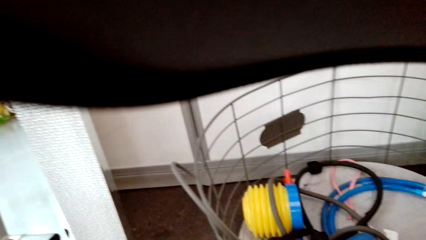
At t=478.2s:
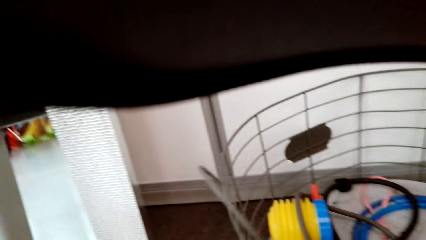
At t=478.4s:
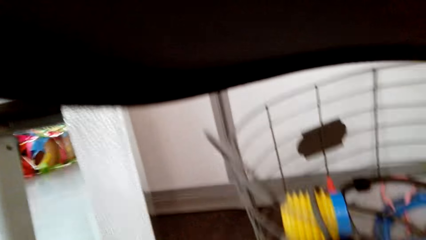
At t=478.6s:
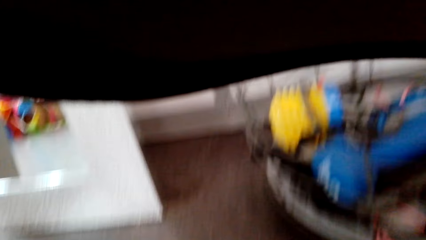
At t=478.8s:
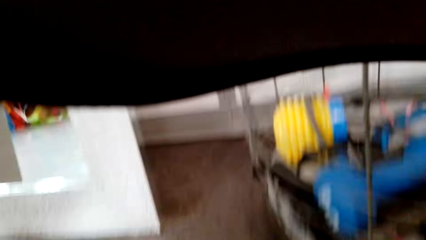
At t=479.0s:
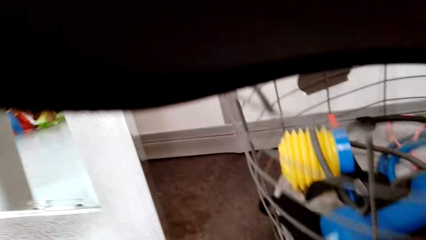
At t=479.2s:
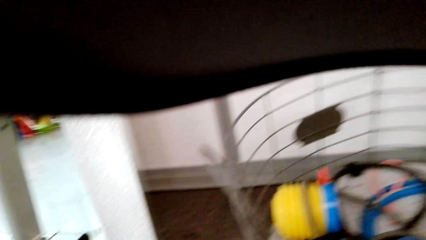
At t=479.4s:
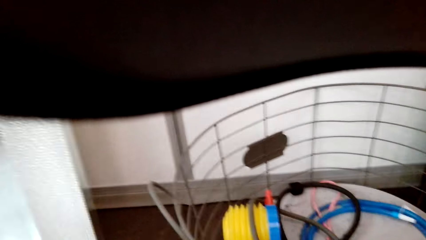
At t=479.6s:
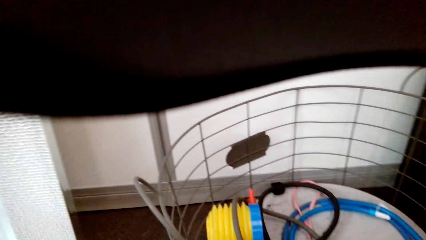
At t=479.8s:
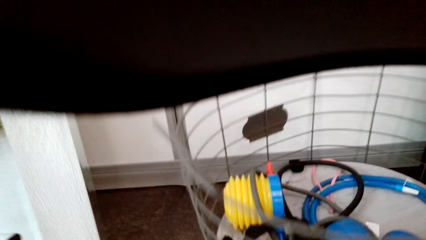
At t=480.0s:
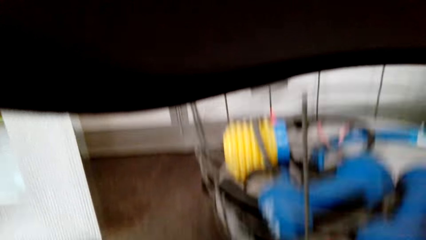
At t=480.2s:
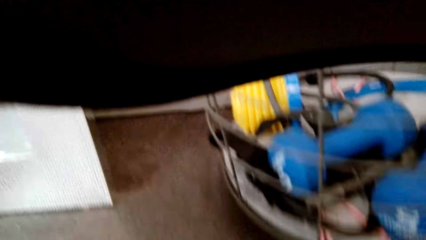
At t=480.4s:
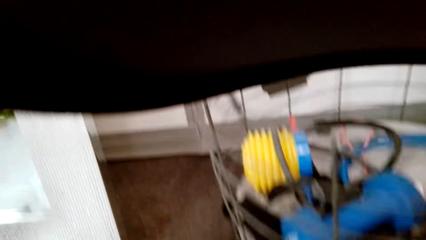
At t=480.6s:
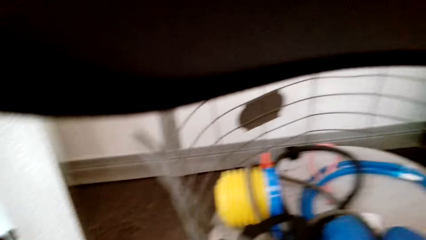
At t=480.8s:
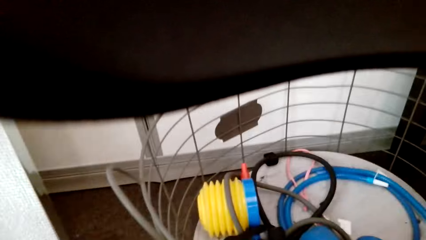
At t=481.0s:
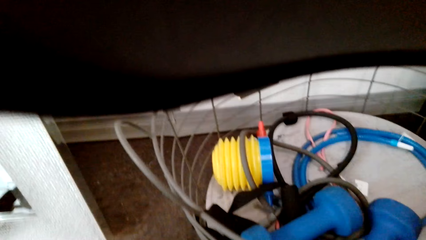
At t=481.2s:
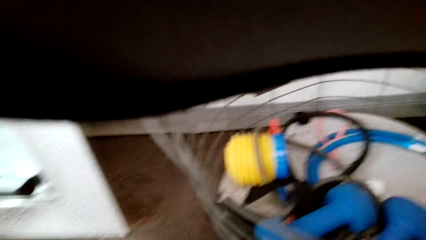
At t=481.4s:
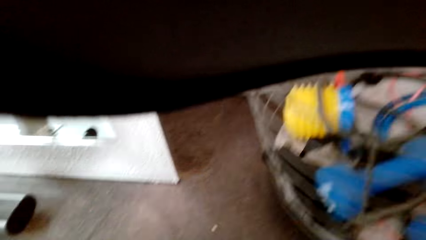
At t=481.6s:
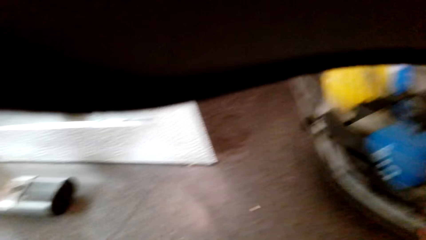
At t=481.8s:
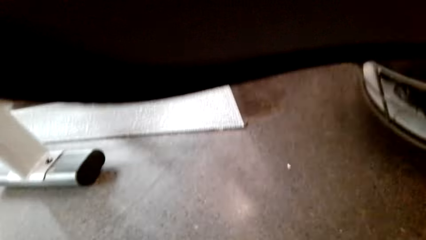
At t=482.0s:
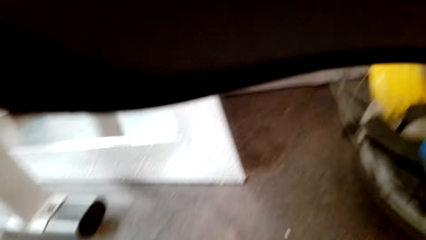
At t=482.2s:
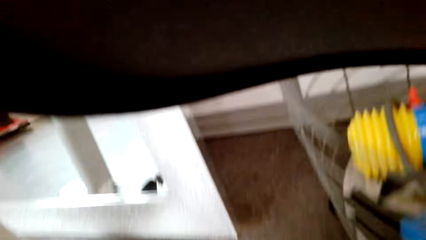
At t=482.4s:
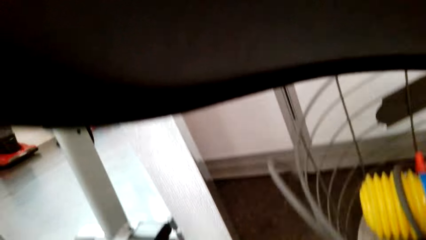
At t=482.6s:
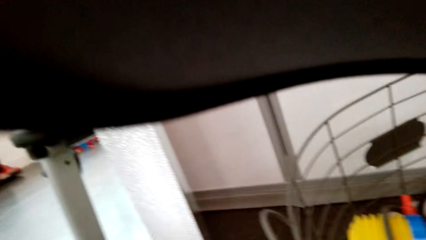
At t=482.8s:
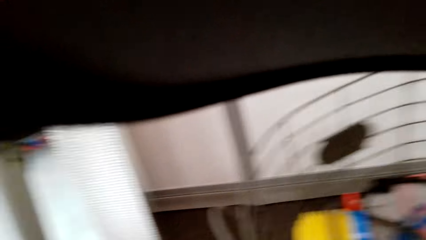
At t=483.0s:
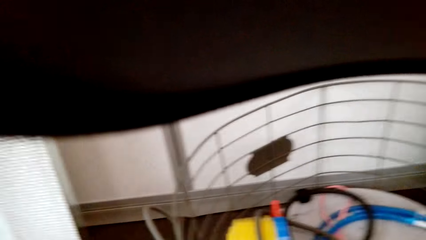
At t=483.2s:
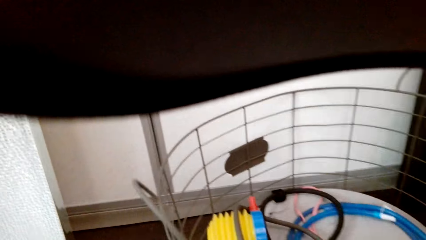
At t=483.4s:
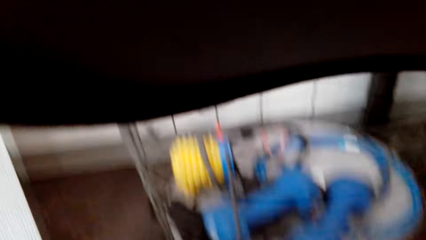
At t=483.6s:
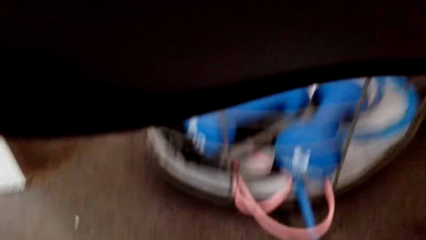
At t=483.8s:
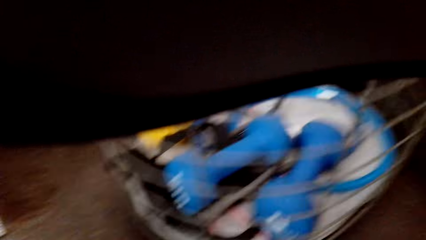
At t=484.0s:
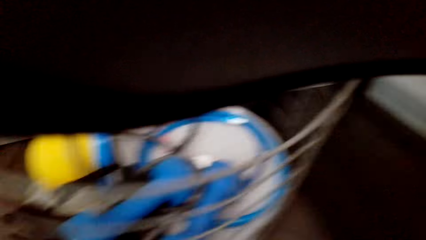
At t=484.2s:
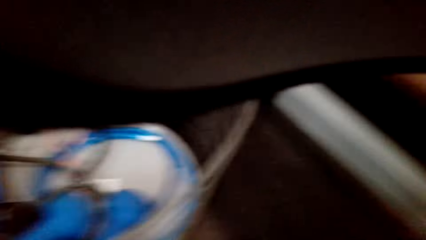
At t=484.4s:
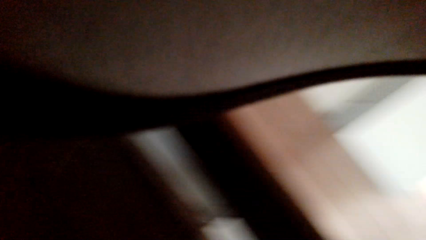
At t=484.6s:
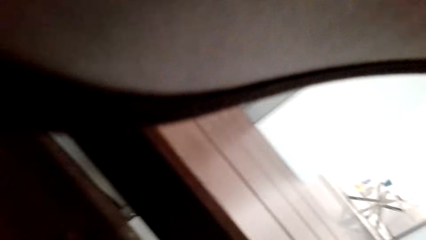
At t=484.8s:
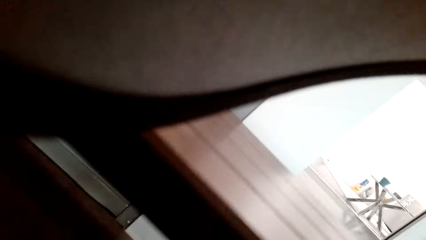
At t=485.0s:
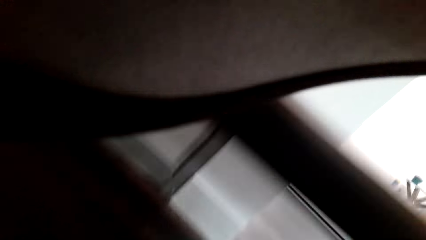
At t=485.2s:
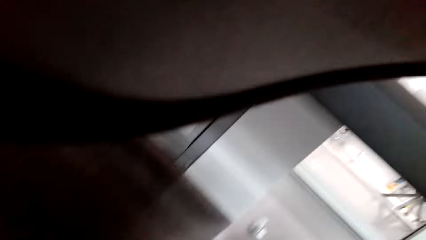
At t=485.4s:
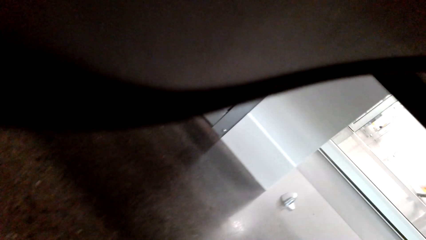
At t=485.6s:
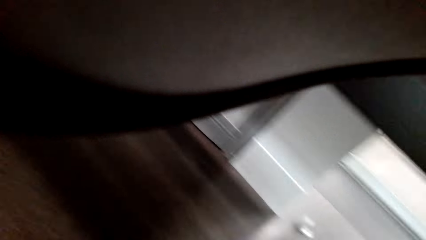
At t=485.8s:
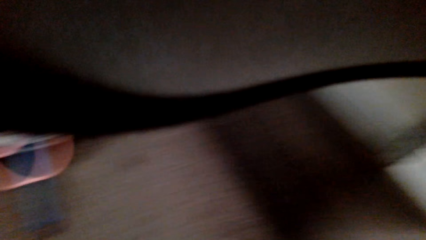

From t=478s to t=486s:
The camera wearer exercises.

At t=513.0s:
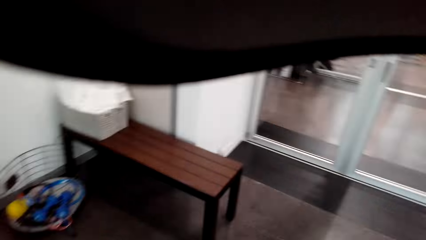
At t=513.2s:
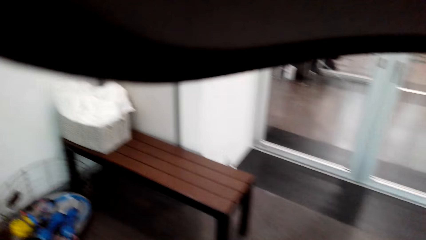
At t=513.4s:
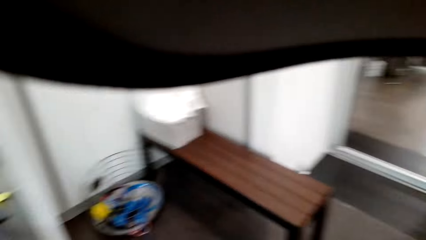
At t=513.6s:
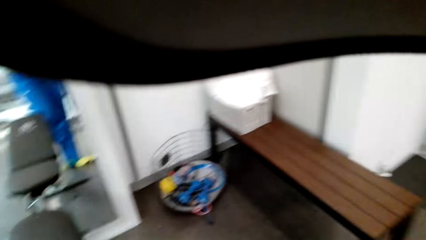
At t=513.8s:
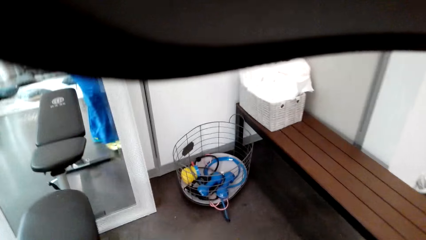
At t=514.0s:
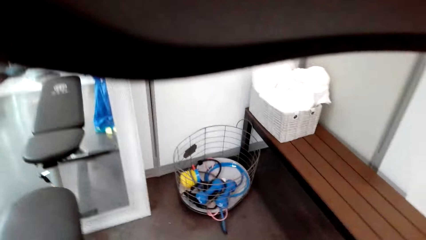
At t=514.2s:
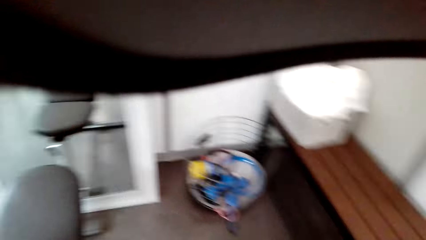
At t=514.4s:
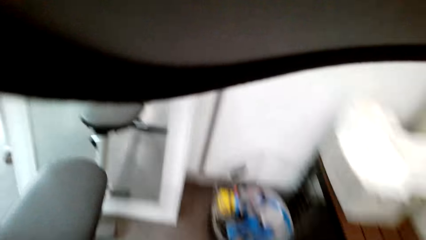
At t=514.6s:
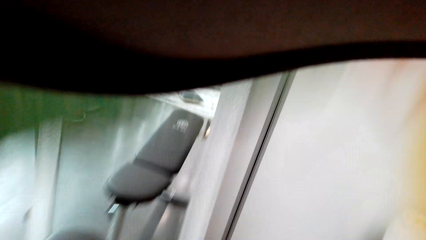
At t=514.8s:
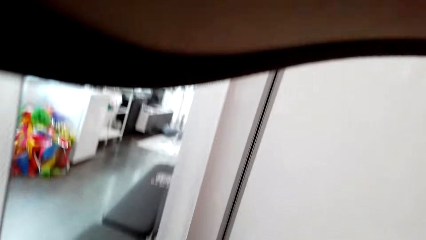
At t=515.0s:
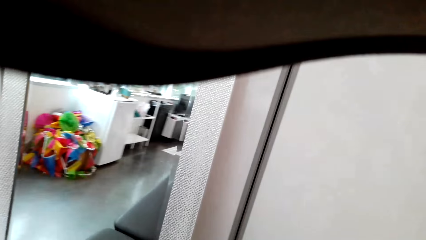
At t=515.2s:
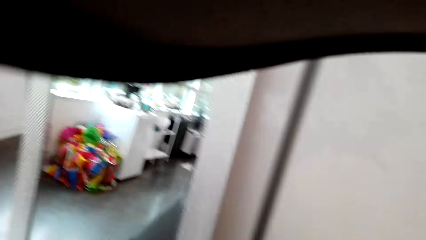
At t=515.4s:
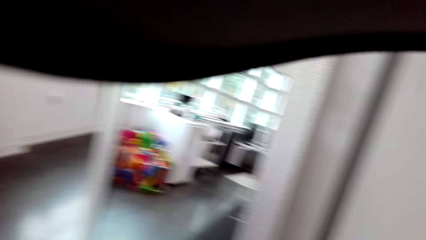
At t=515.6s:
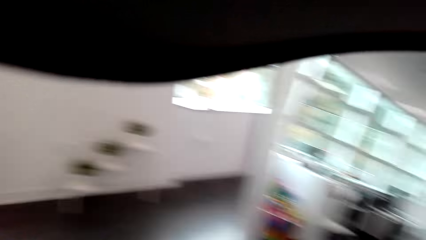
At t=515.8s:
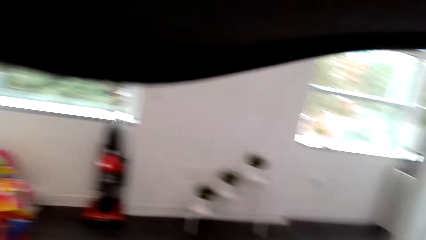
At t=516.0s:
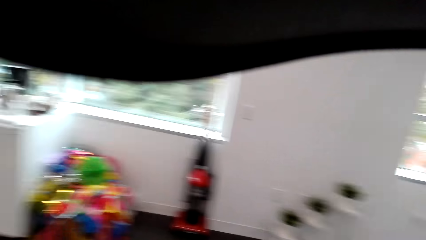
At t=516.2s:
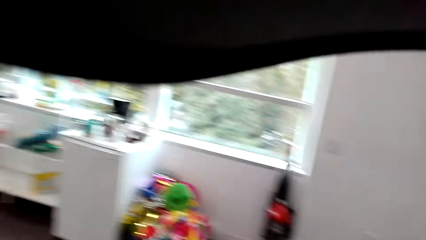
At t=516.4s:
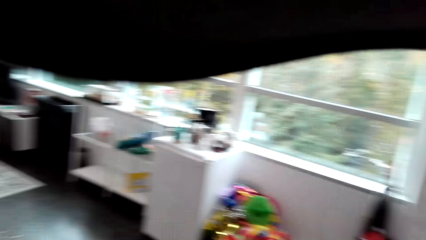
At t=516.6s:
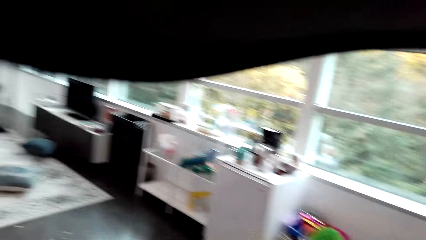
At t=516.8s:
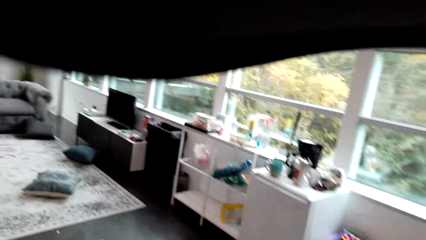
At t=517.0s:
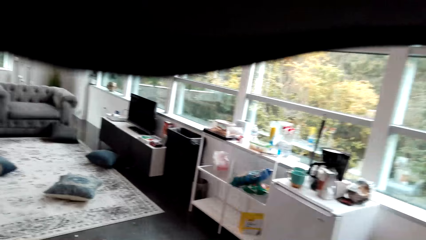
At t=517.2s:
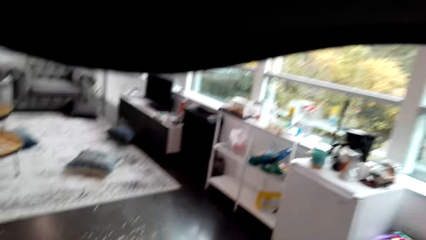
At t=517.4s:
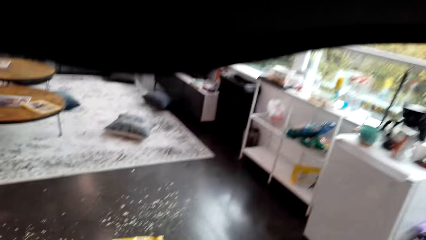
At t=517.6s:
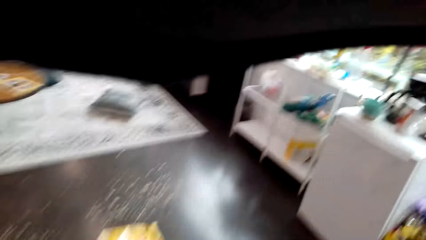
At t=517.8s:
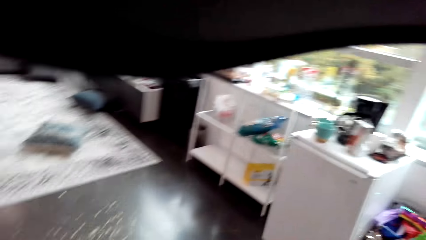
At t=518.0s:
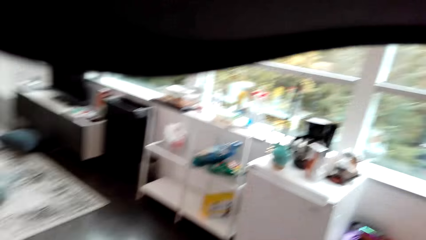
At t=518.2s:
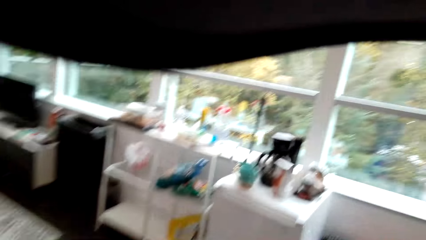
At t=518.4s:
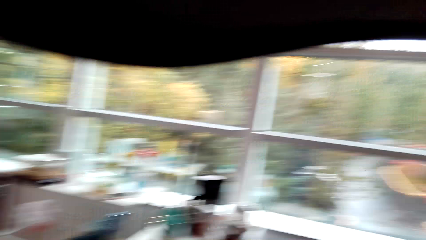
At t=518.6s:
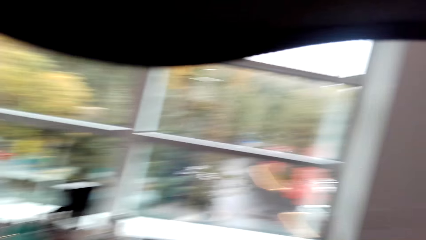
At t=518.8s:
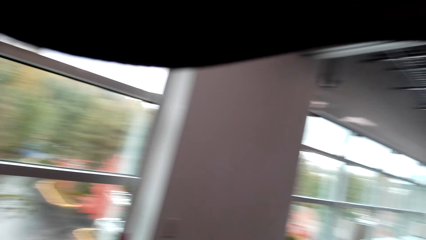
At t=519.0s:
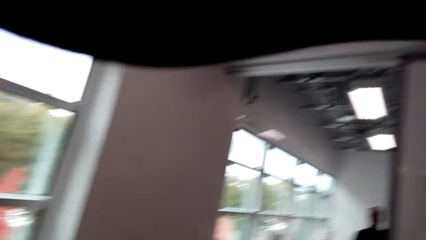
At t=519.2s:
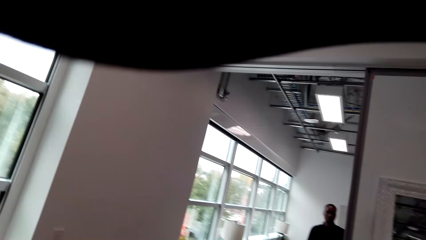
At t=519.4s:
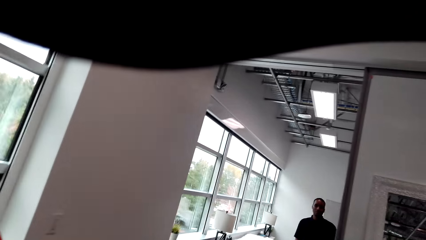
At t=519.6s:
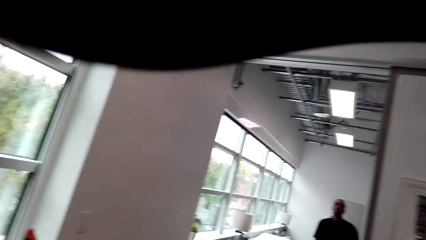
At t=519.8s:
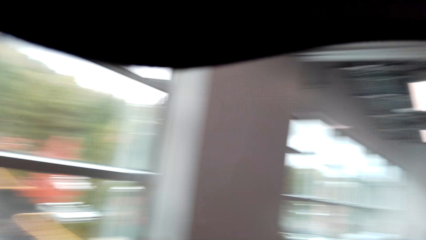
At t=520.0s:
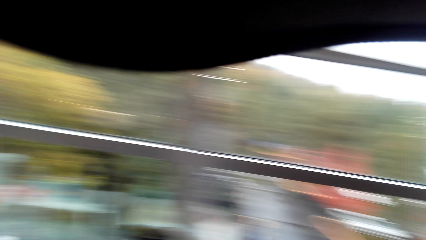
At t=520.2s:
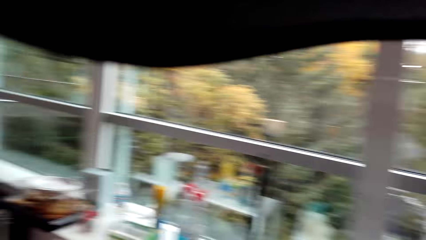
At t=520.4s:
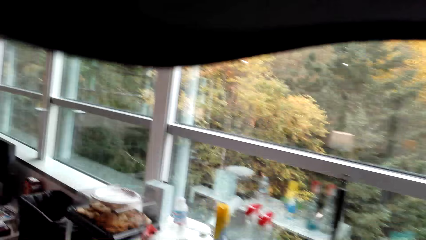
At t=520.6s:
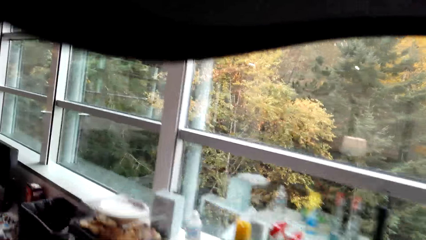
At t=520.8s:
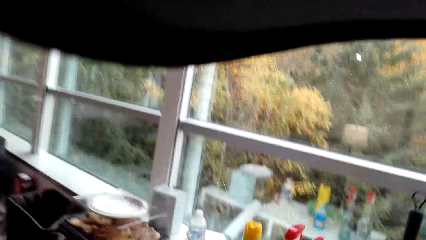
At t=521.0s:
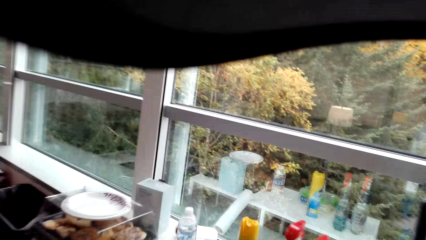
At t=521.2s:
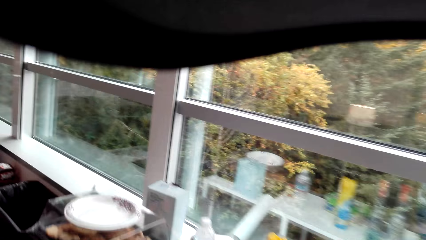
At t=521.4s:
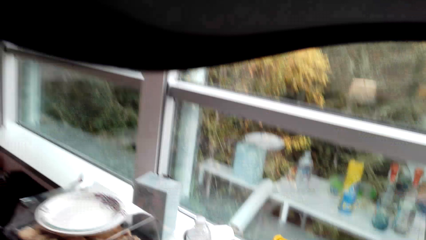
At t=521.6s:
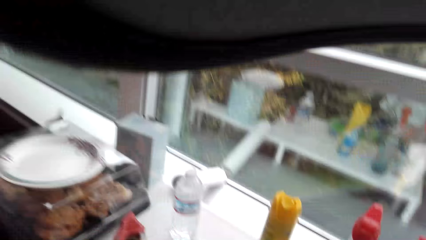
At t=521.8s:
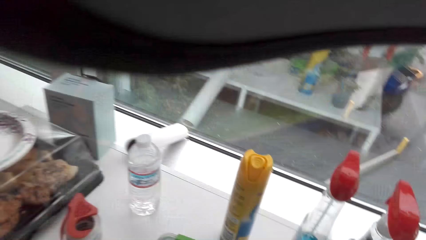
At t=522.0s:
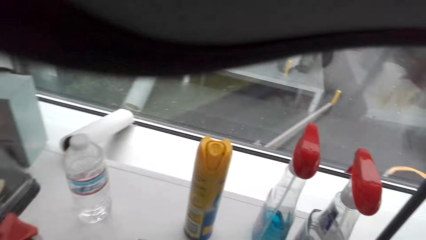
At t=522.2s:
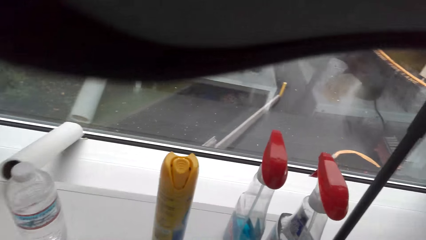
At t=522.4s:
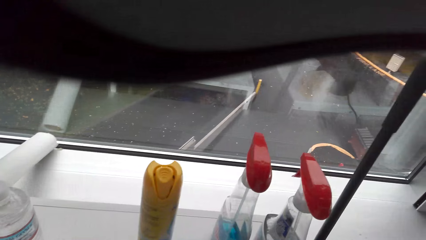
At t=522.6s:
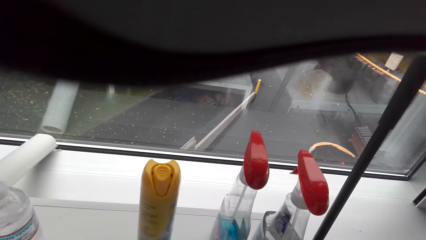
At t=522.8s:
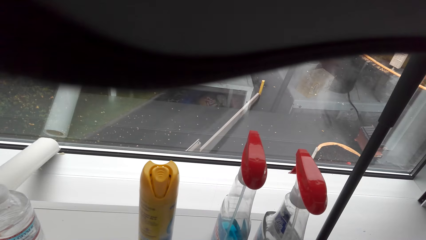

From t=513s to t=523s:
The camera wearer drops the ball. They walk around the house.
